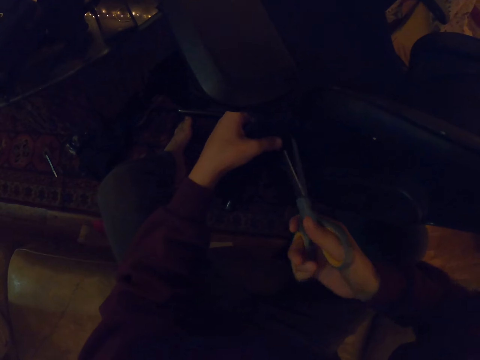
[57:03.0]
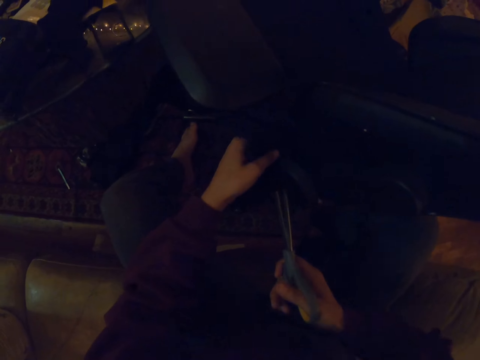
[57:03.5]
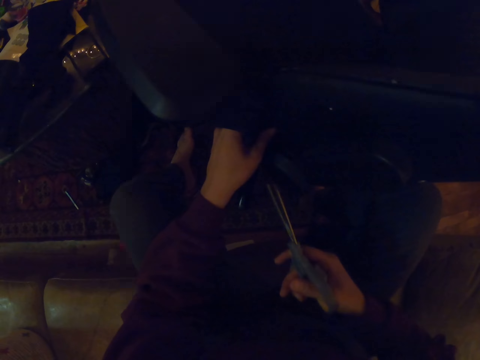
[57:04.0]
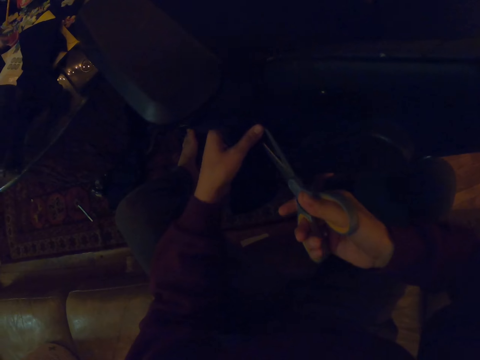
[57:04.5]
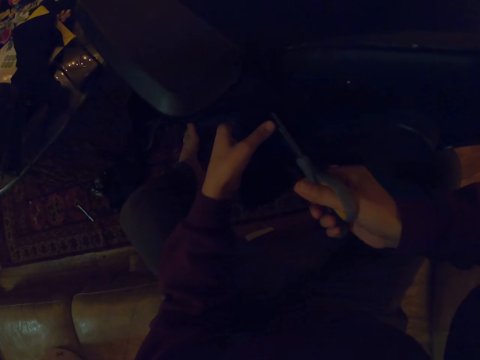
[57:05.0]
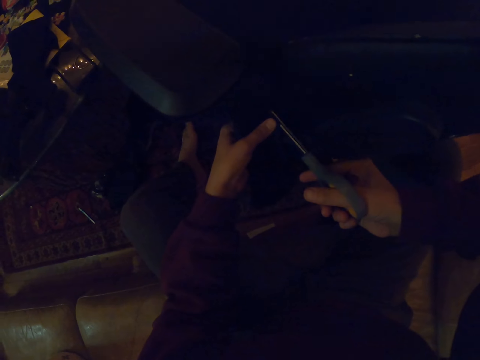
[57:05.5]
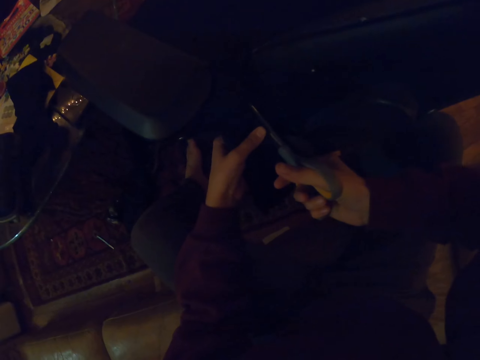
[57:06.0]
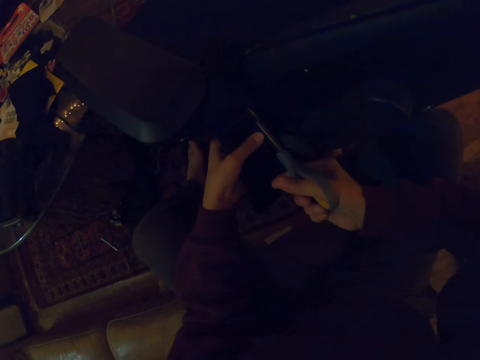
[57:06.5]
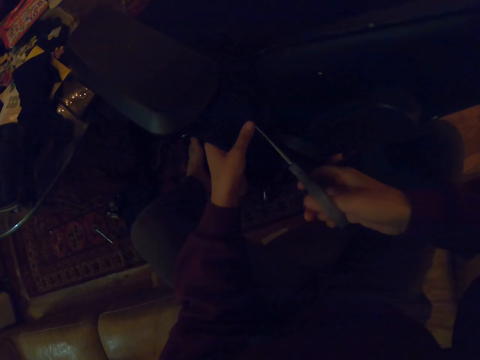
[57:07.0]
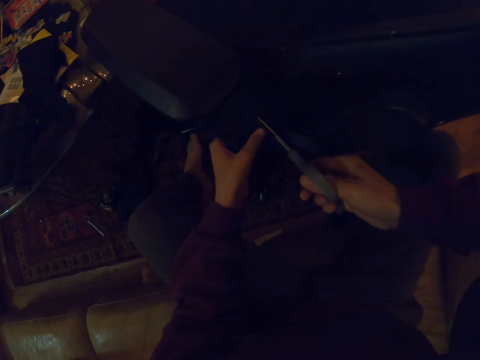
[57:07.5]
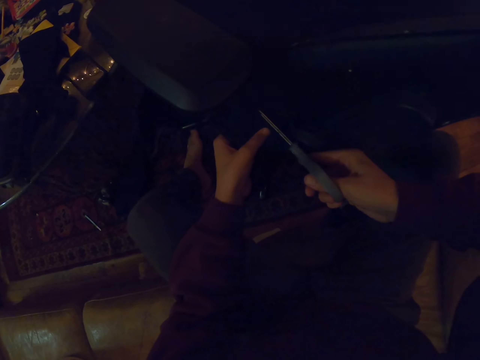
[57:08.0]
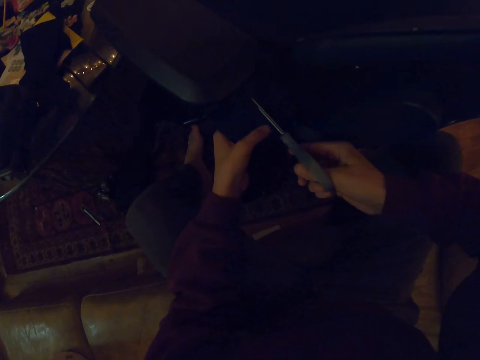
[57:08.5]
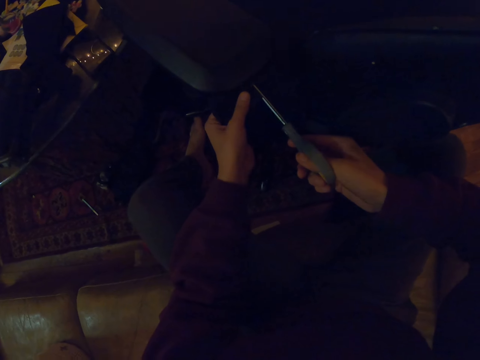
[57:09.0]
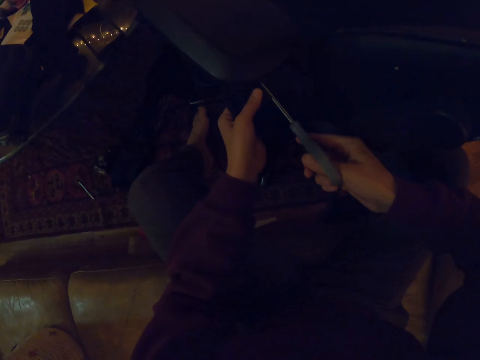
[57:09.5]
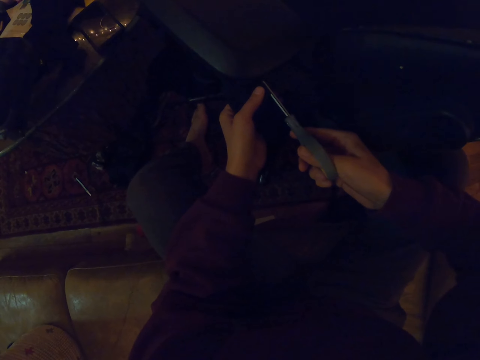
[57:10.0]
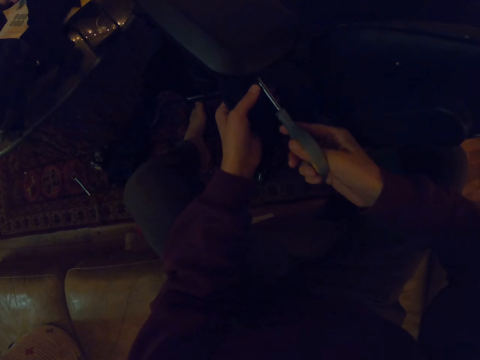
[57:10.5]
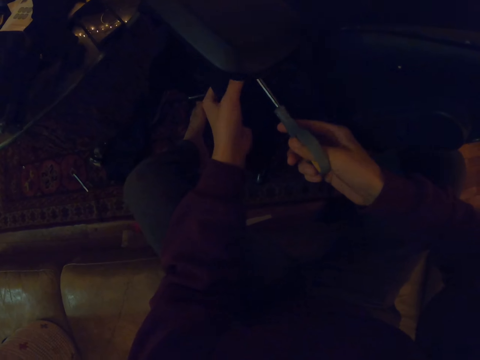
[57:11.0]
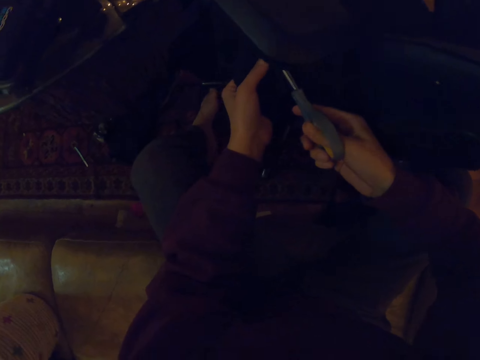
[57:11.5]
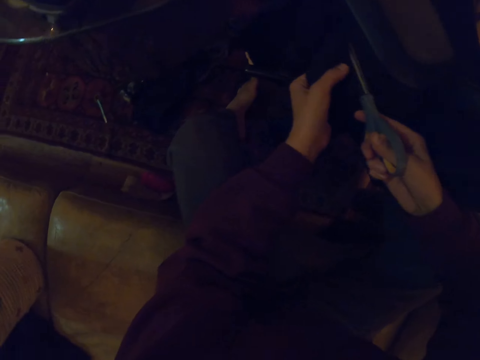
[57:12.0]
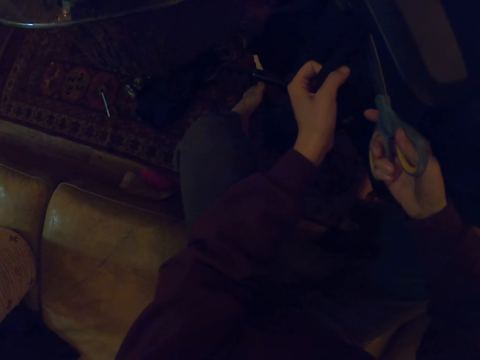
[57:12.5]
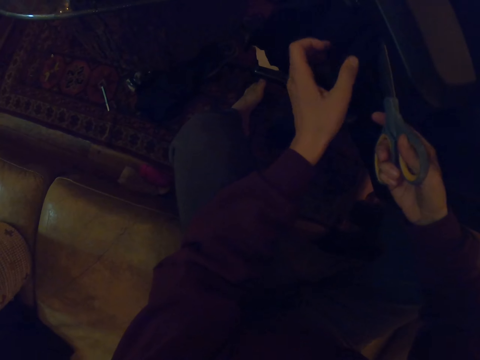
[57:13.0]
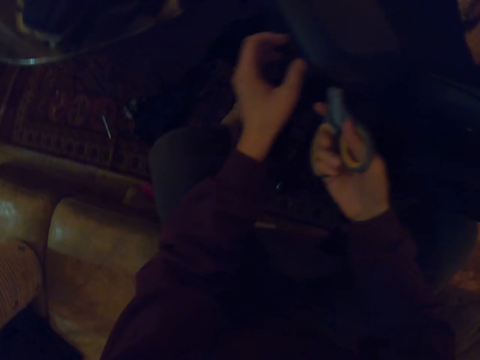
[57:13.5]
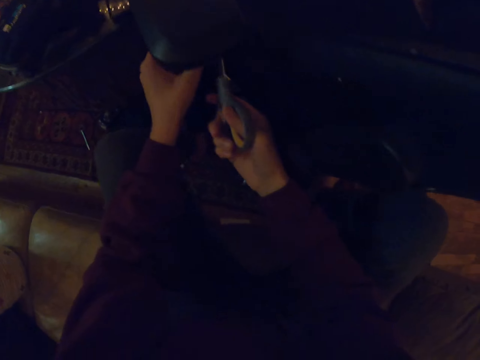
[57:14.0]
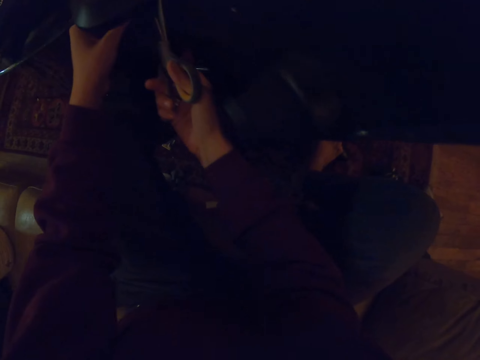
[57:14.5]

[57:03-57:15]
The camera wearer cuts the fabric with scissors.

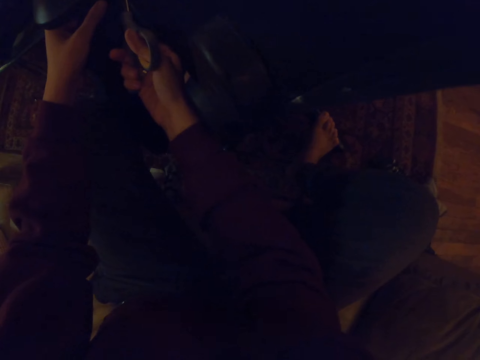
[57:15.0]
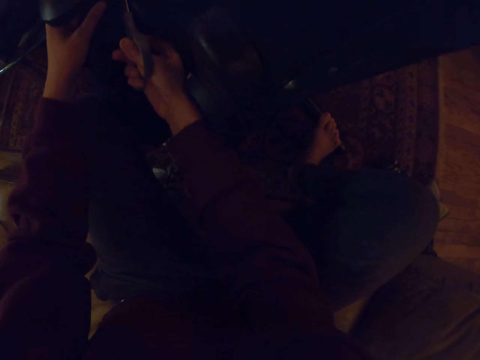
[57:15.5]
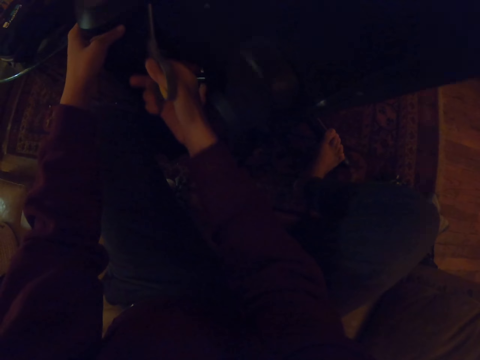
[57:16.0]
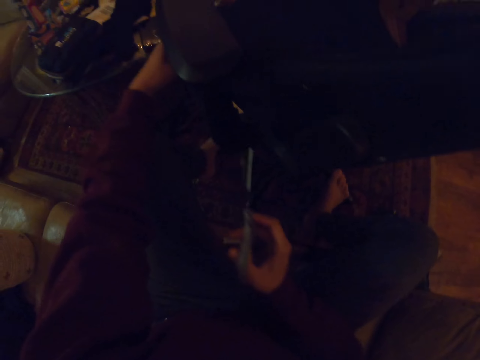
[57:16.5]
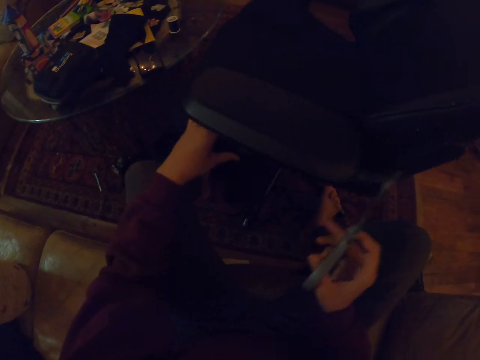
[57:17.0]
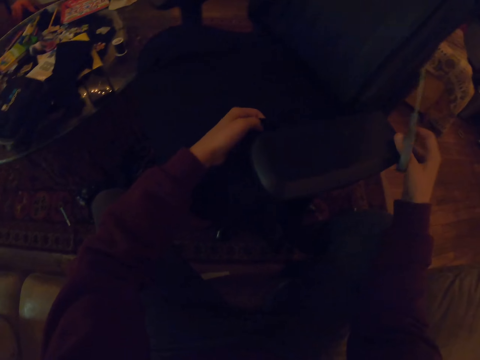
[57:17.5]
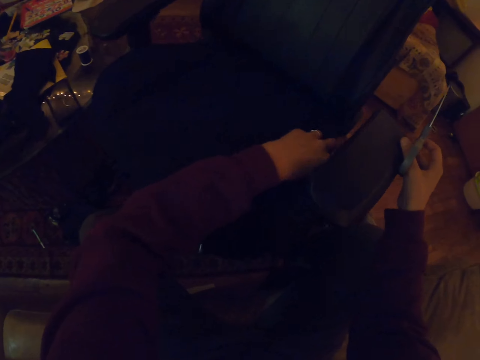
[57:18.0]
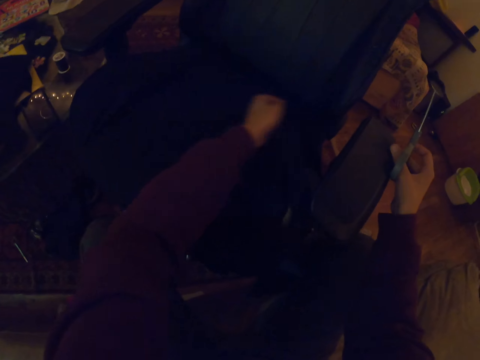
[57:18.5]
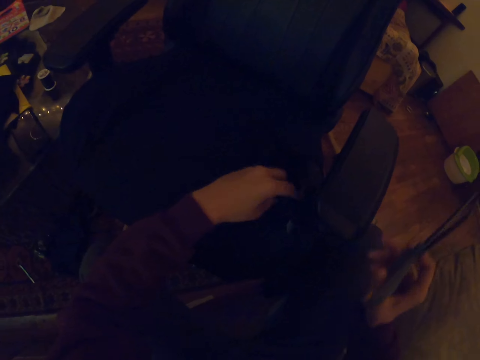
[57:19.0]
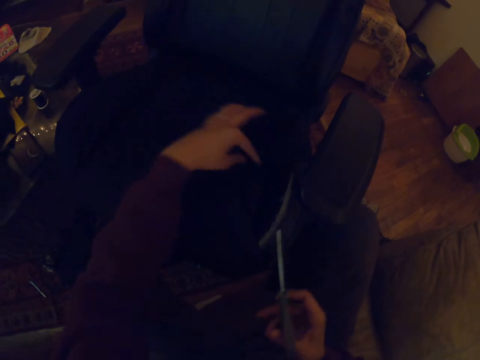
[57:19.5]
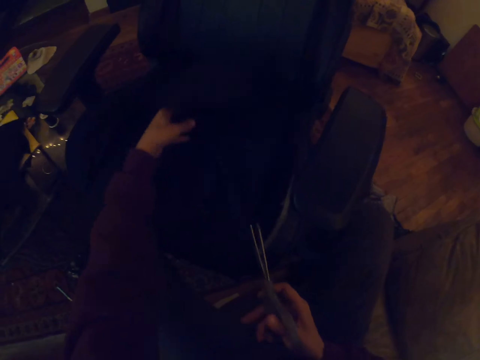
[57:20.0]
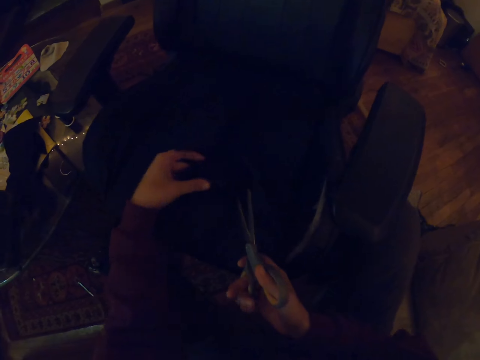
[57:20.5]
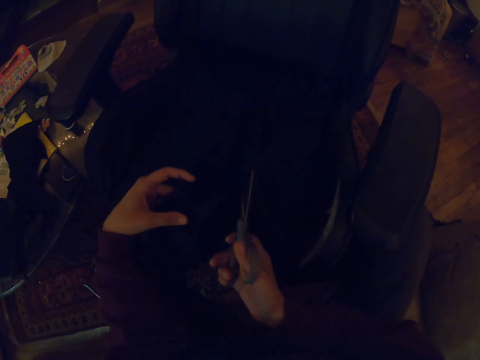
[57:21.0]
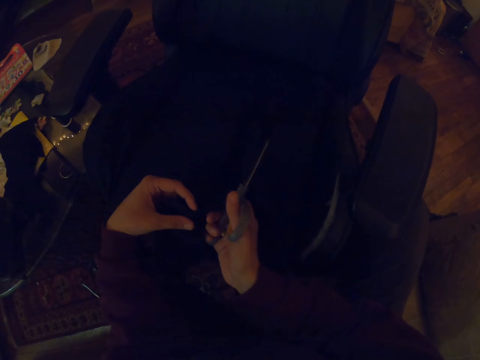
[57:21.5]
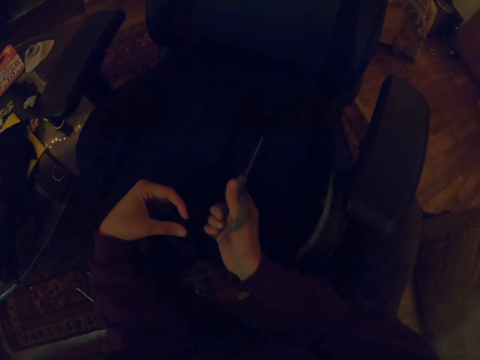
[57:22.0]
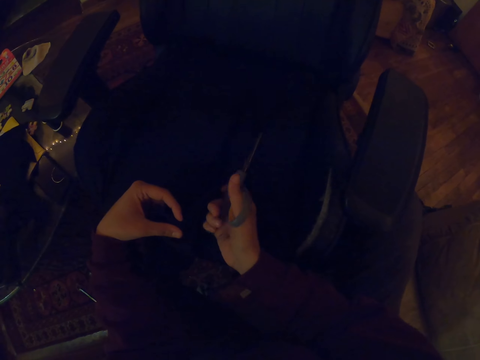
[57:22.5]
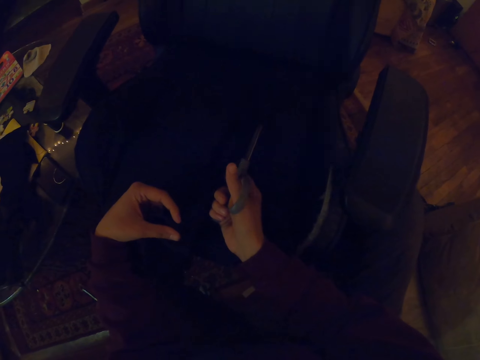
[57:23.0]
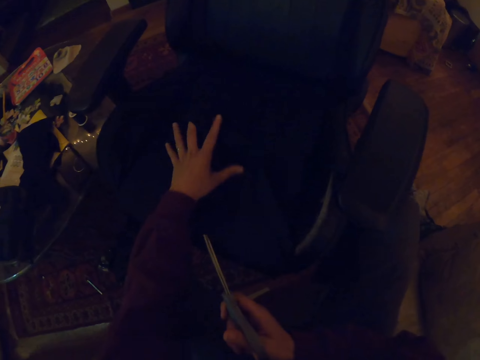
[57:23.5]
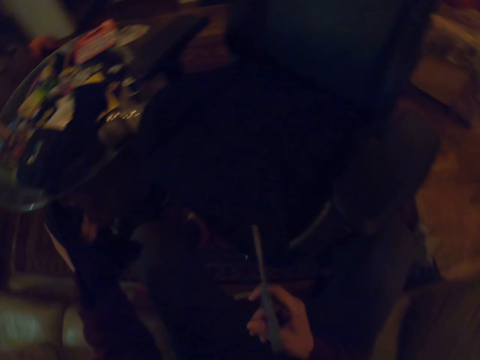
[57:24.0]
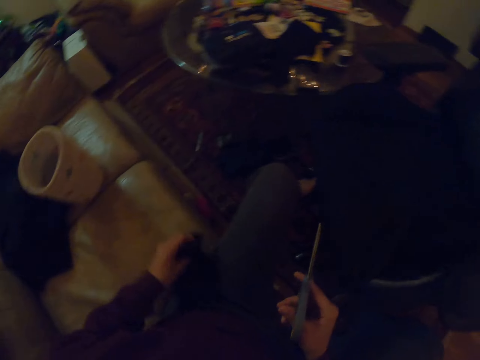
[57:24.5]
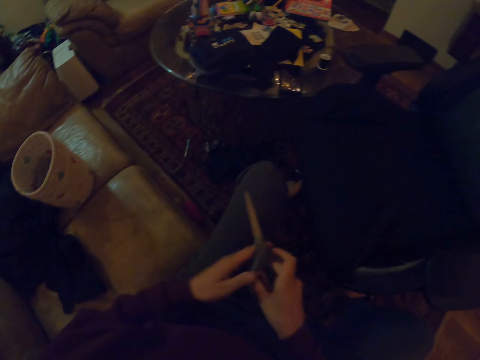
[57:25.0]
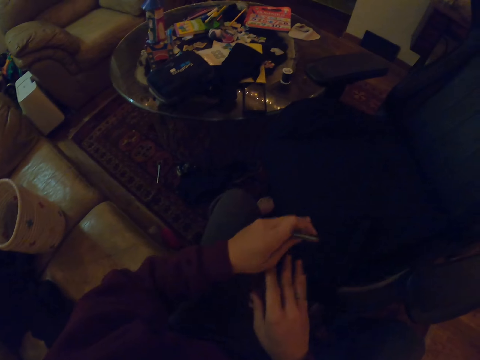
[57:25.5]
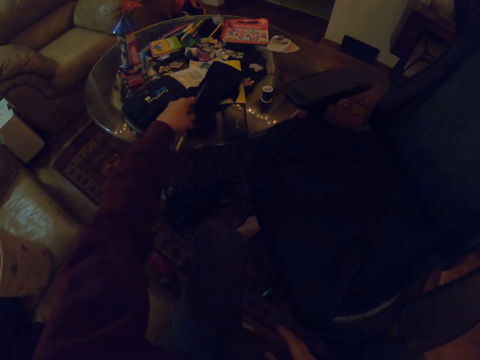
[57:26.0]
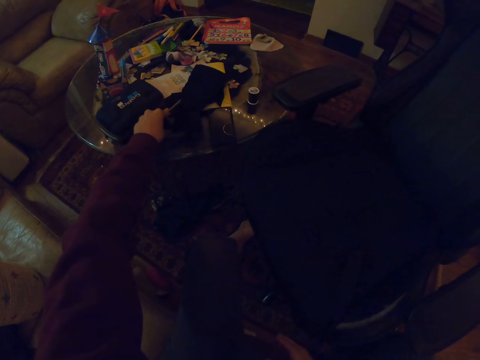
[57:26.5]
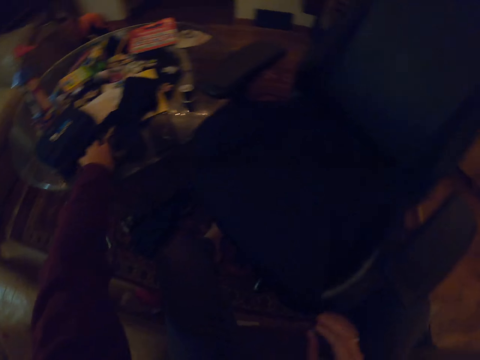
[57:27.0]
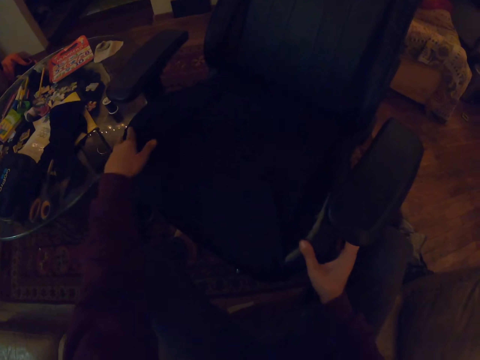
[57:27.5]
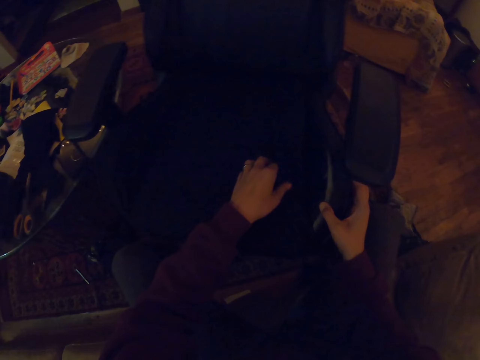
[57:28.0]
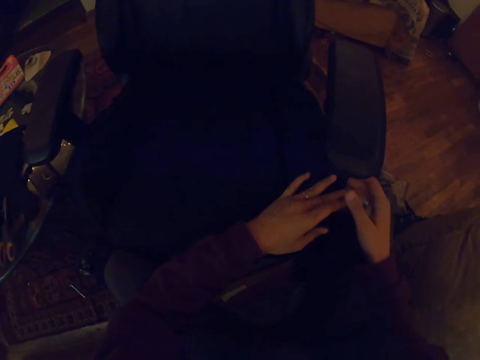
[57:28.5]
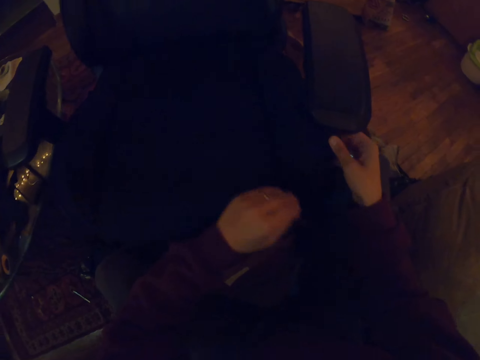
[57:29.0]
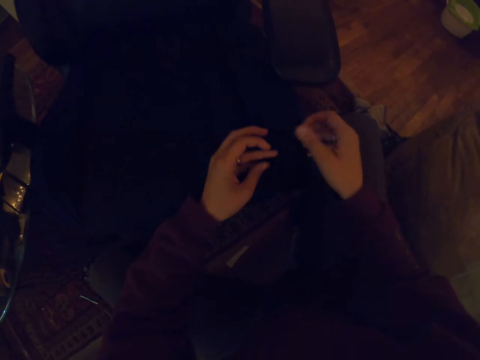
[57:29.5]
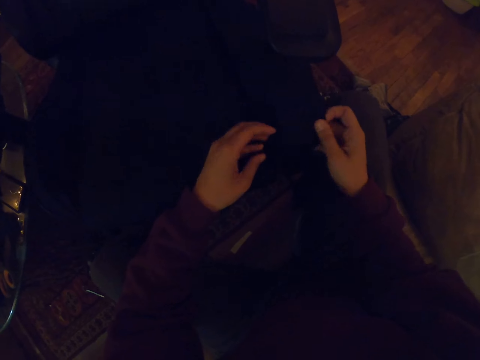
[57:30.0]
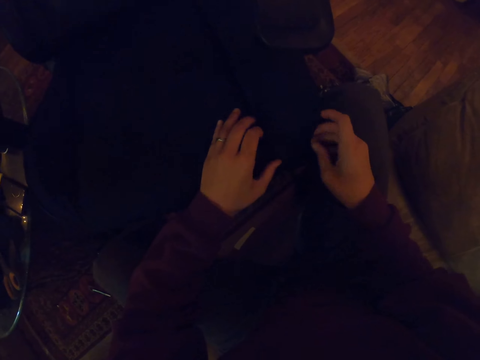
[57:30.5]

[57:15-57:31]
The camera wearer rotates the office chair. They move the material with a hand. They cut the fabric with the scissors. They remove the fabric from the chair. They put down the material. They switch the scissors to the other hand. They place the scissors on the table. They move the chair. They cover the office chair with the fabric. They move the material.
